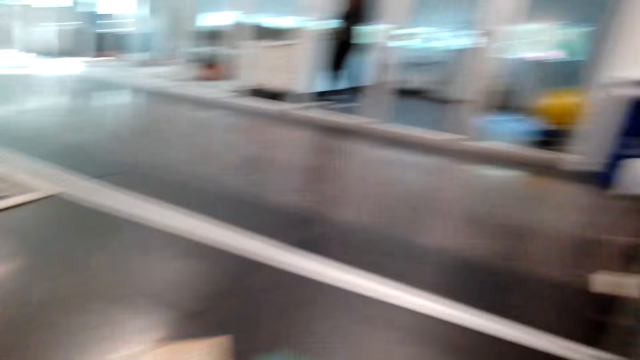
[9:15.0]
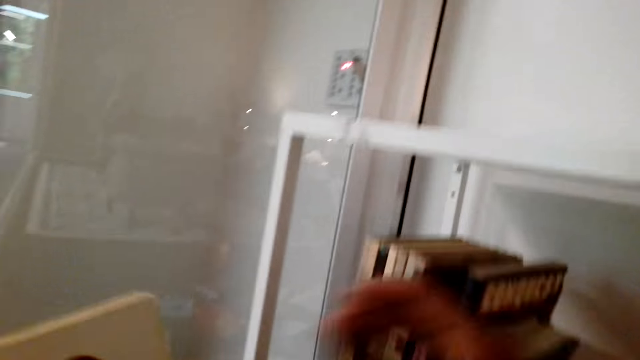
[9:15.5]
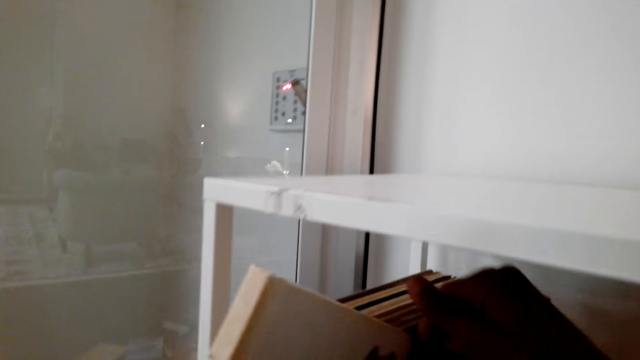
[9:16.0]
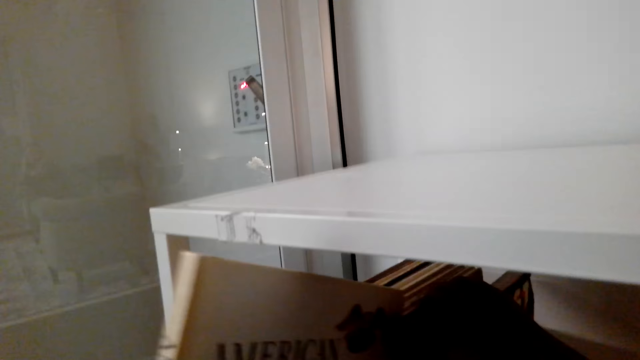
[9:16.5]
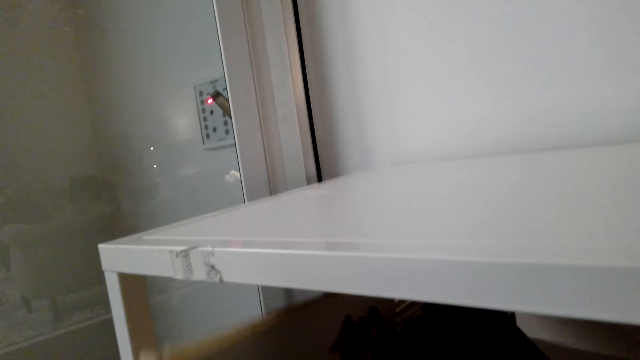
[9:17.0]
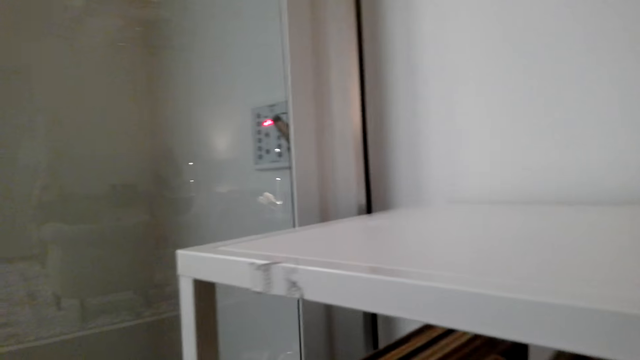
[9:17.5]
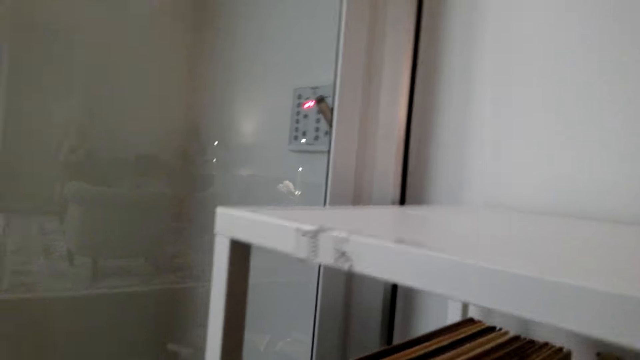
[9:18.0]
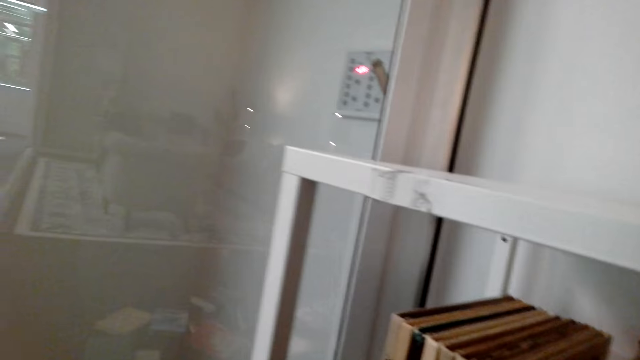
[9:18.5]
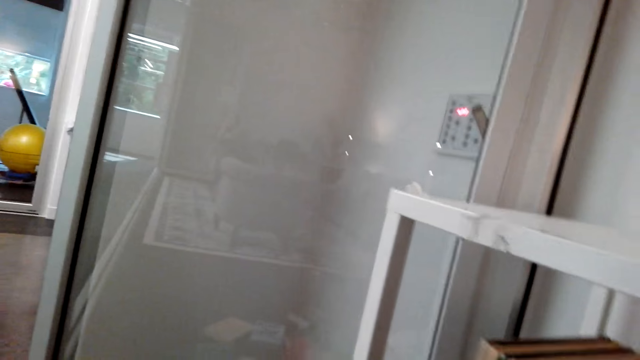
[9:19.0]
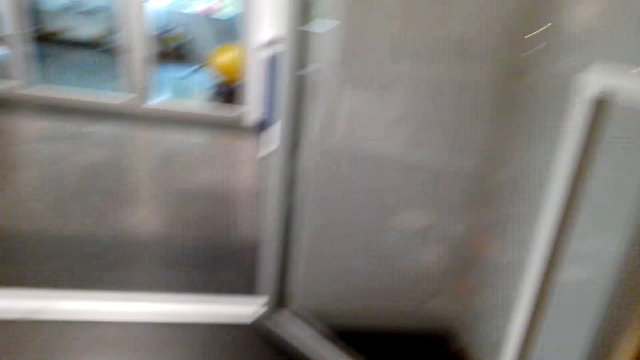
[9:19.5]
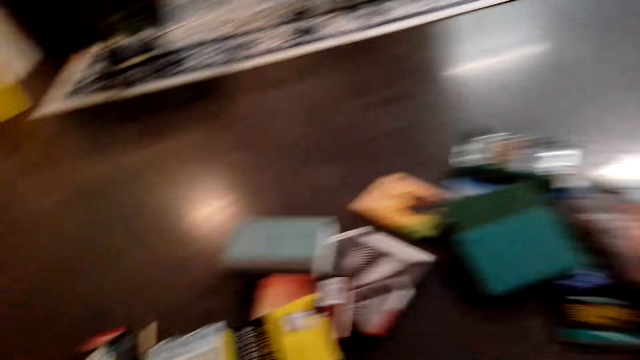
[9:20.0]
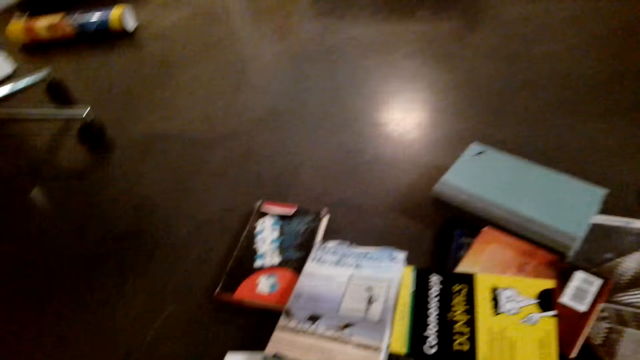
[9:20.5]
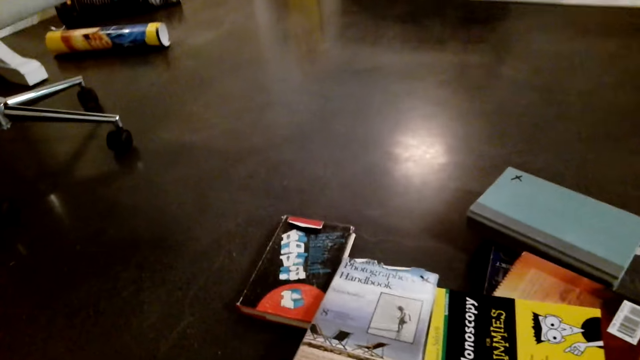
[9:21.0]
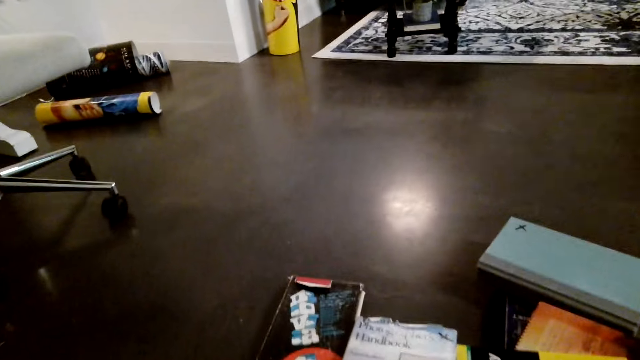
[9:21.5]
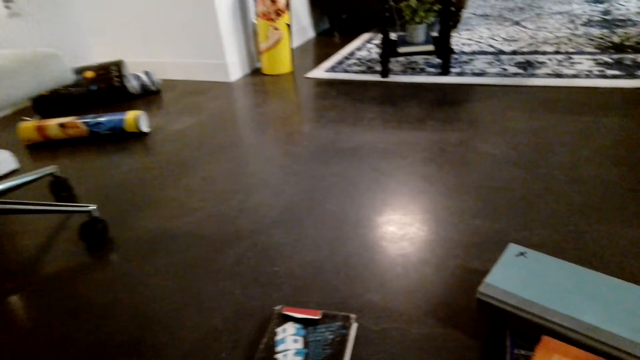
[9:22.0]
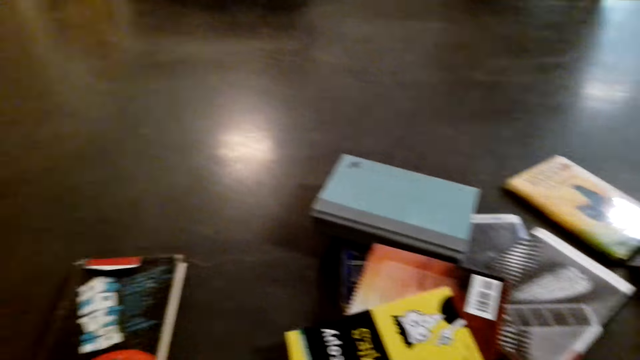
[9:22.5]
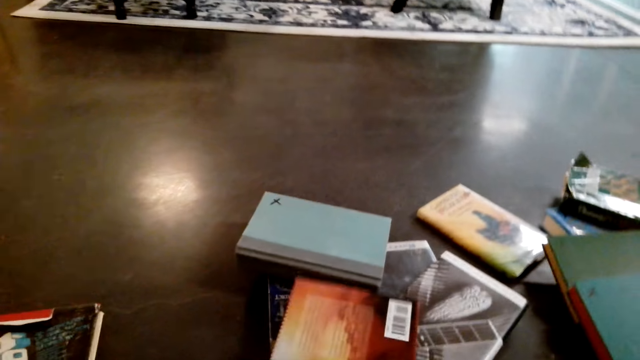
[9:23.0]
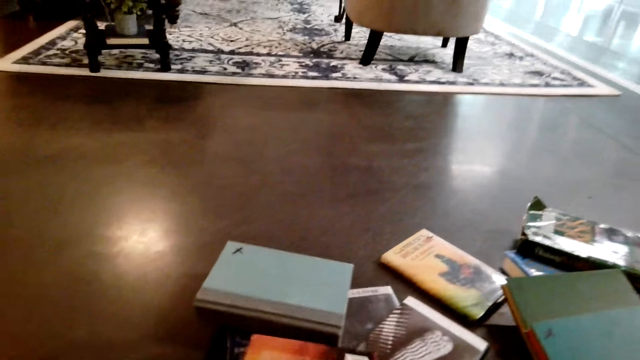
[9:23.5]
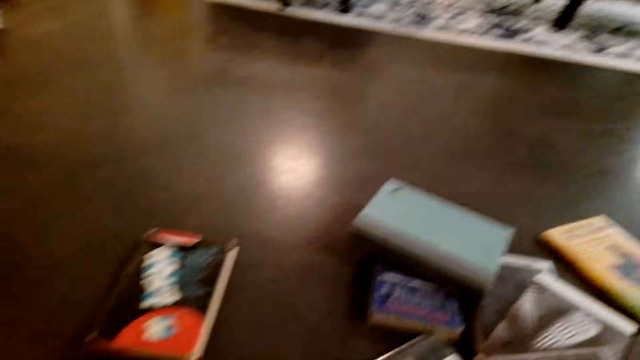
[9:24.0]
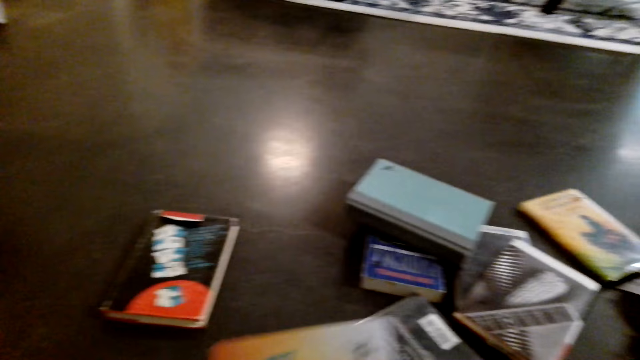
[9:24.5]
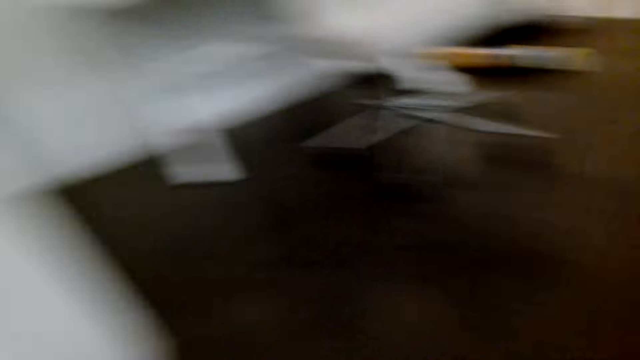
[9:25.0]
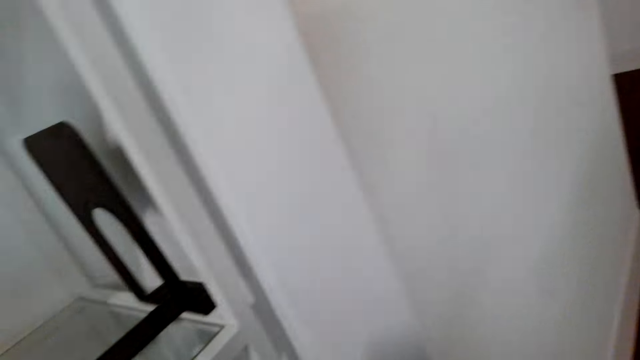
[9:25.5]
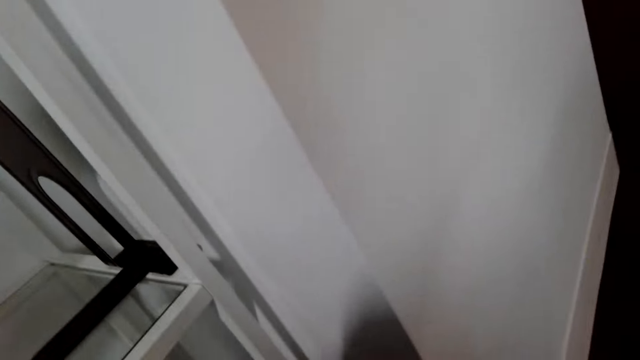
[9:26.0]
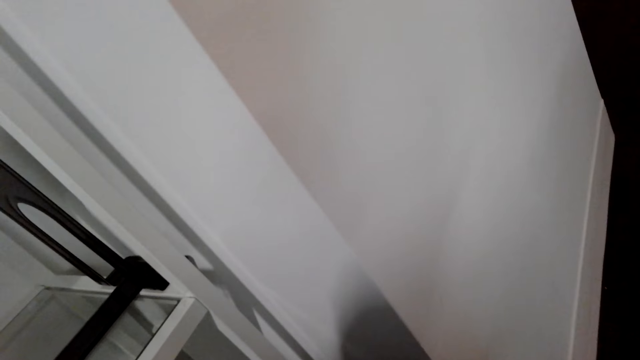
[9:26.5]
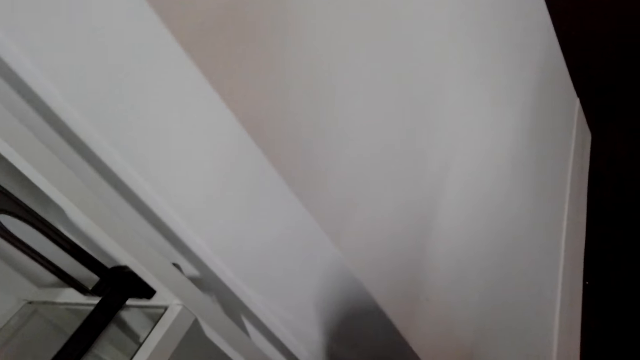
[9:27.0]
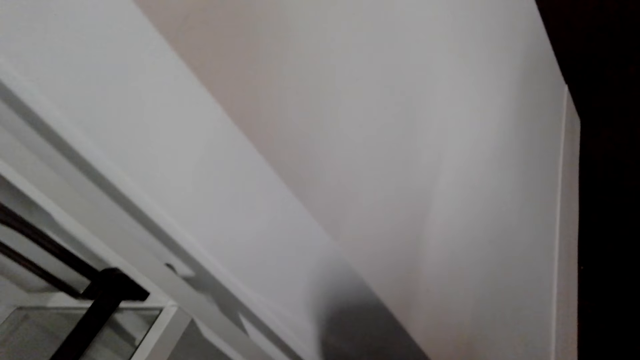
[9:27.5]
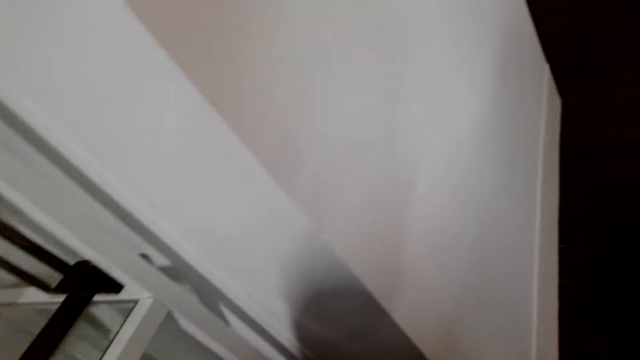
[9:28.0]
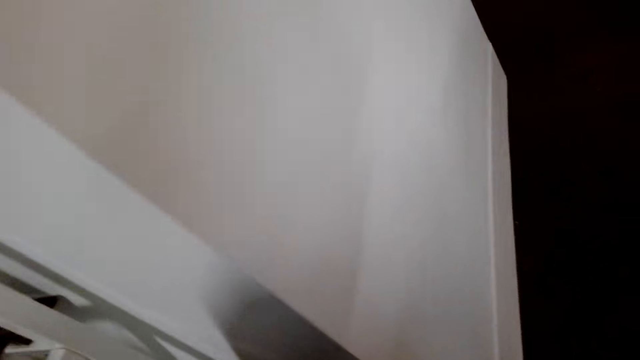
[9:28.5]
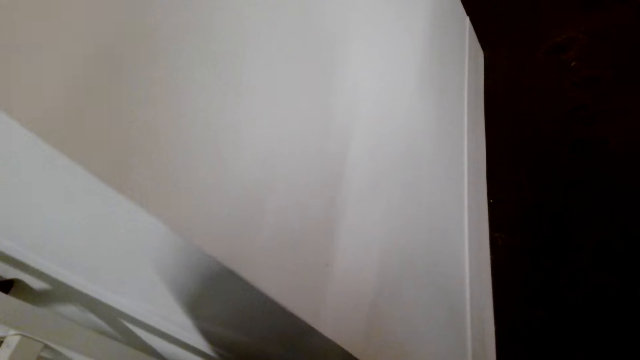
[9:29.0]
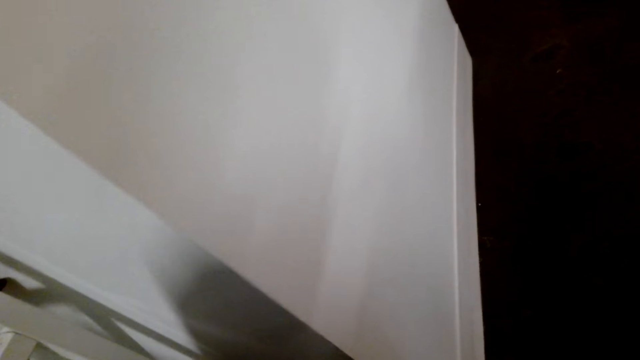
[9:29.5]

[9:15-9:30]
The camera wearer turns around. They put a book on the shelf. They arrange the novels in the book cabinet. They turn around. They take more novels on the floor. They turn around.

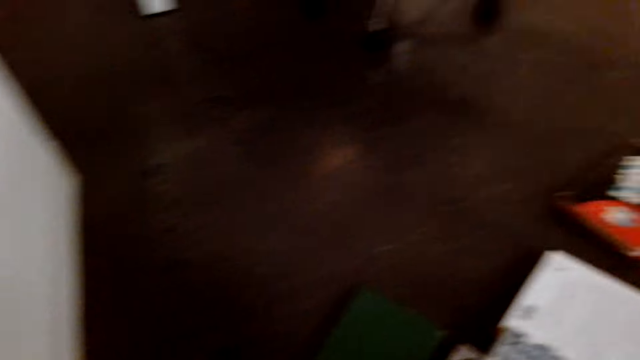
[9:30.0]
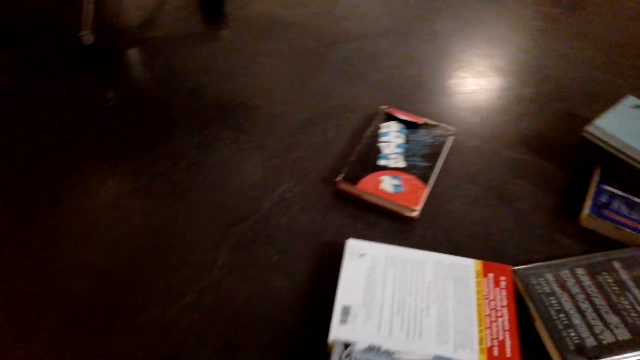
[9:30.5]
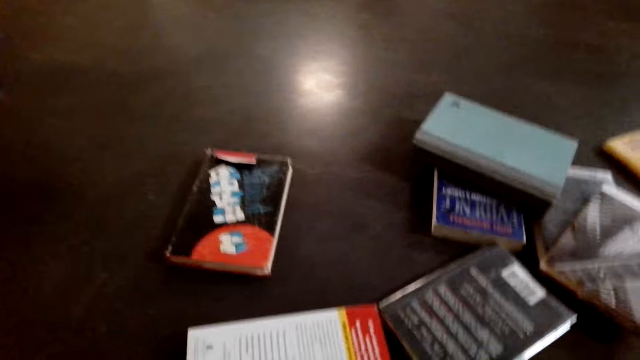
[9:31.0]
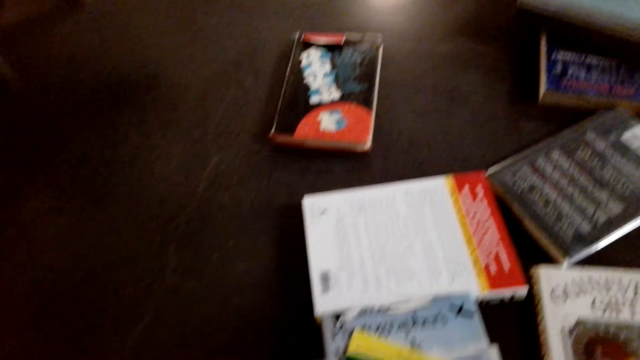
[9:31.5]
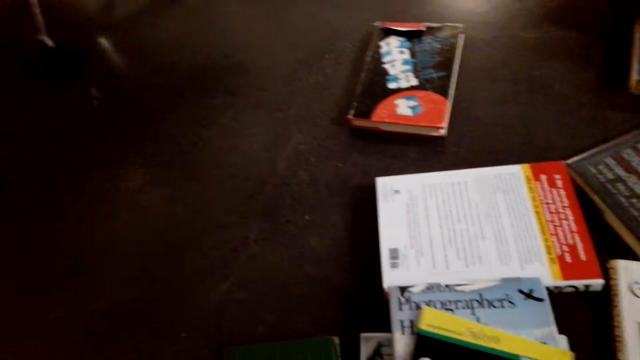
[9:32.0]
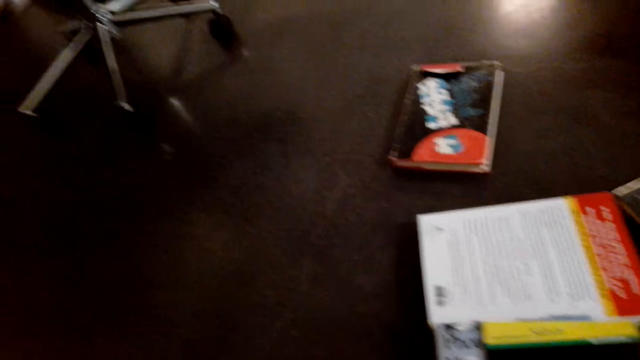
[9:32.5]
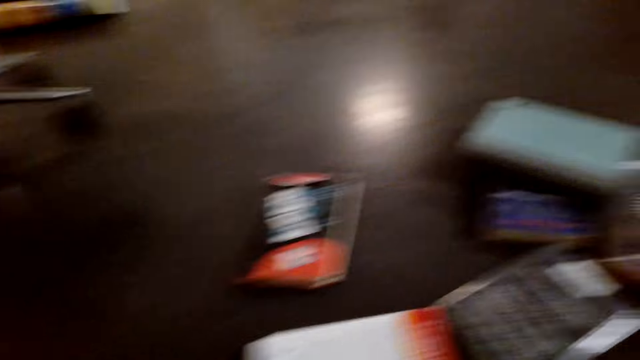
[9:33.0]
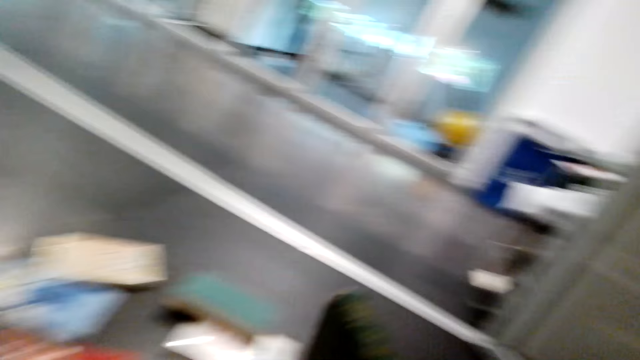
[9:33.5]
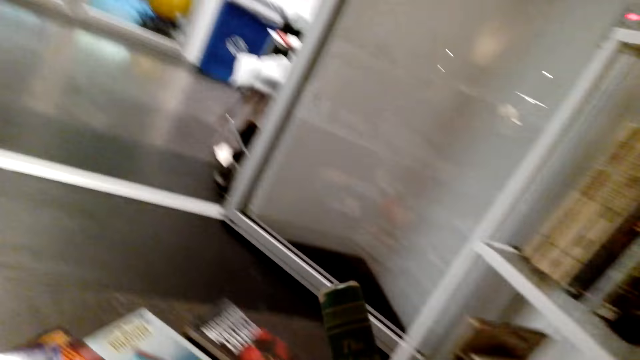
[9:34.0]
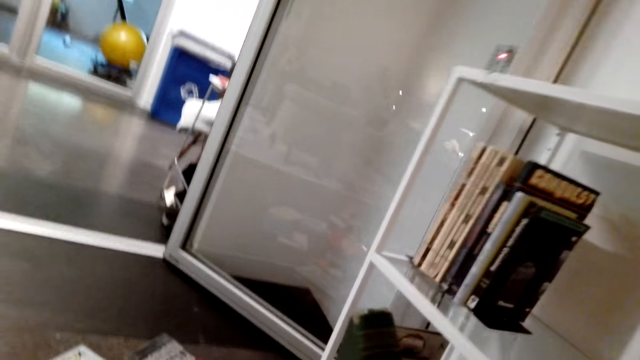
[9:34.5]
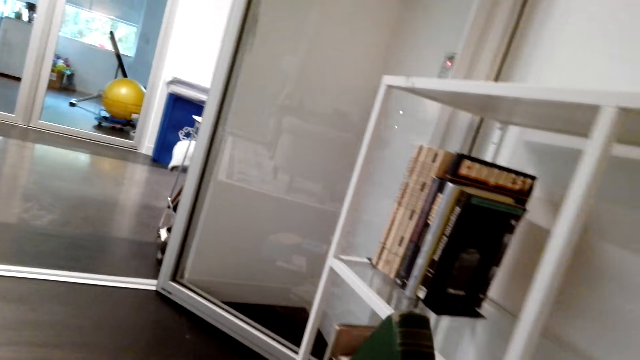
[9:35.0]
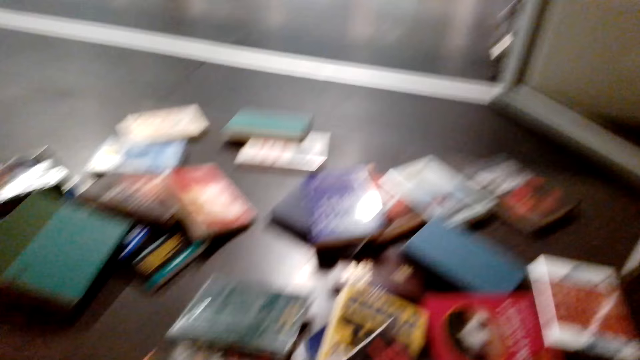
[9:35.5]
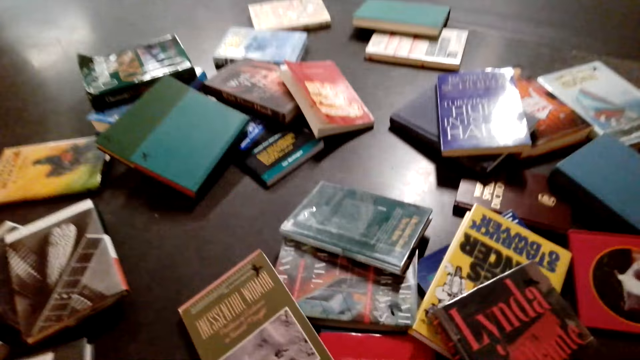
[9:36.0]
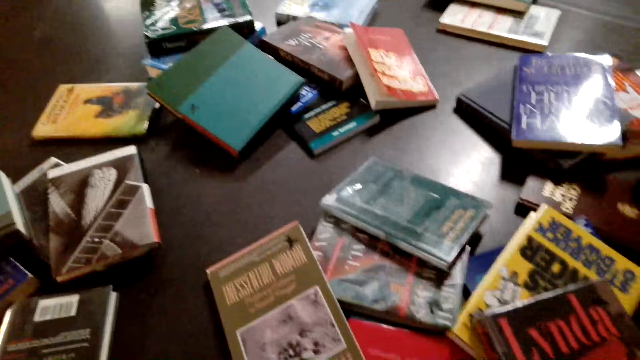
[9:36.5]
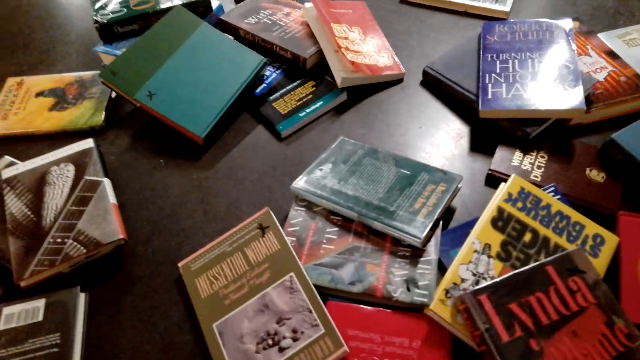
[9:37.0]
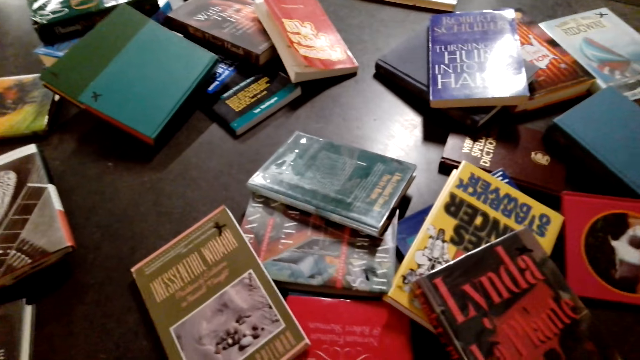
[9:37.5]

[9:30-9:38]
The camera wearer looks around.
